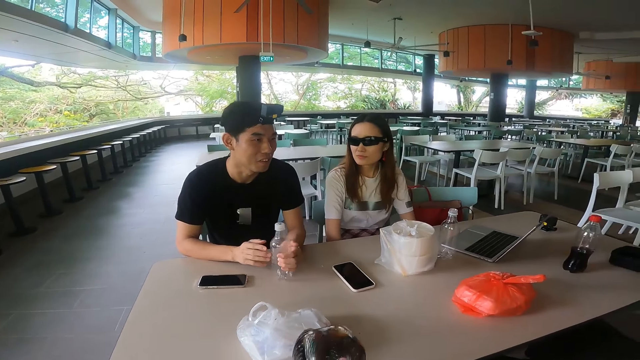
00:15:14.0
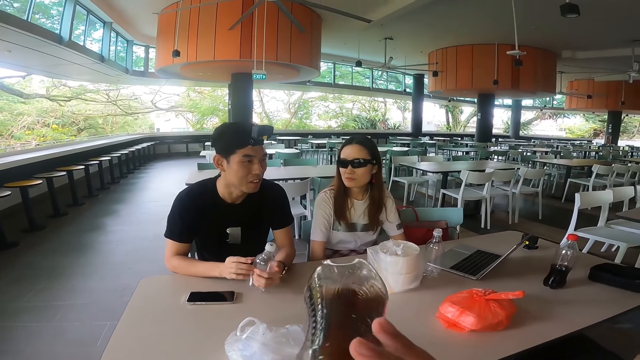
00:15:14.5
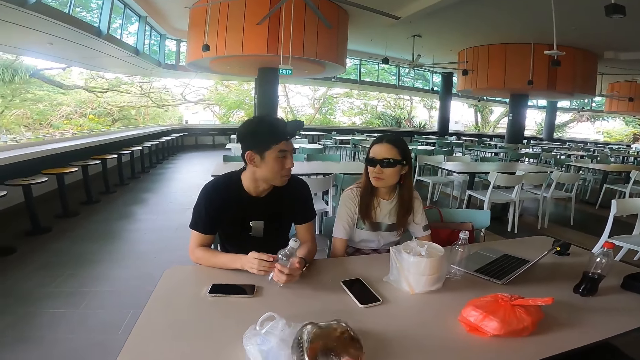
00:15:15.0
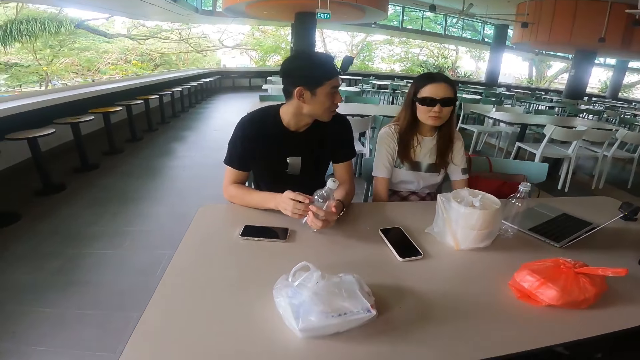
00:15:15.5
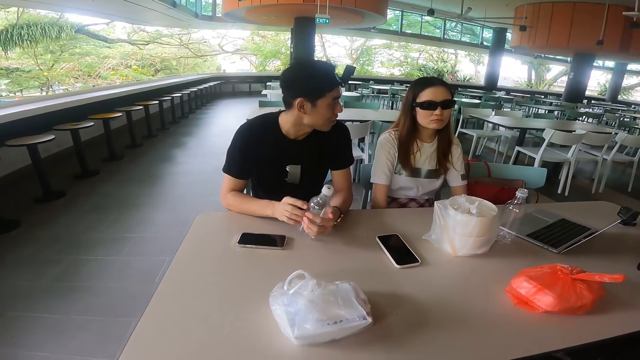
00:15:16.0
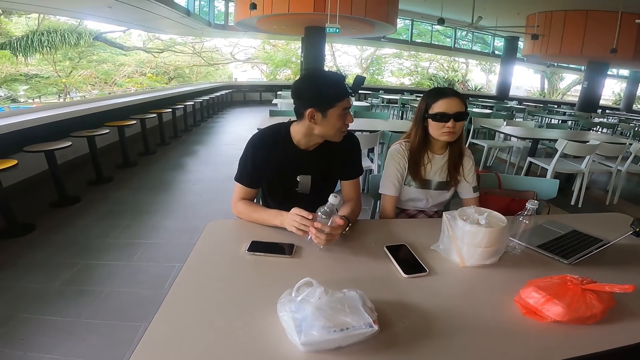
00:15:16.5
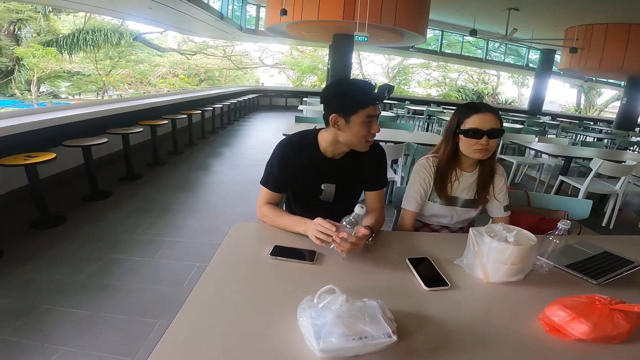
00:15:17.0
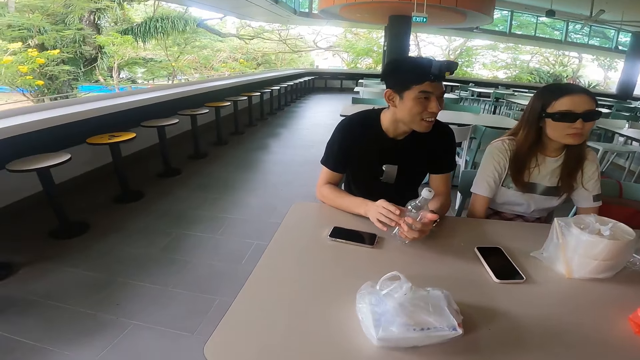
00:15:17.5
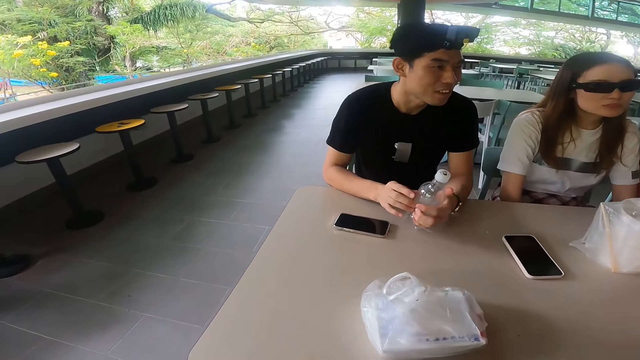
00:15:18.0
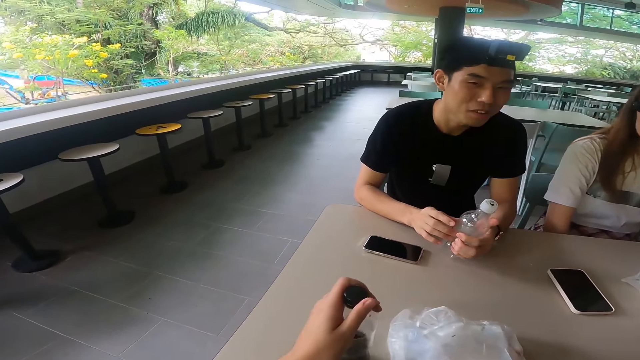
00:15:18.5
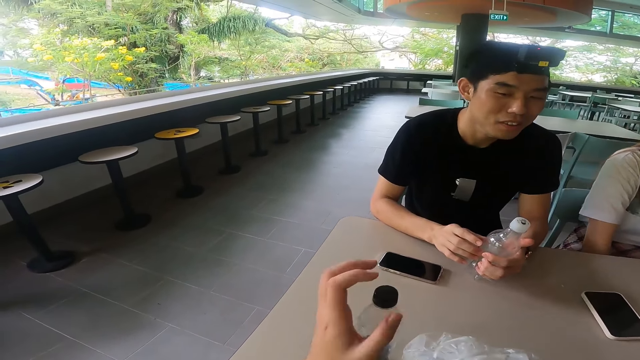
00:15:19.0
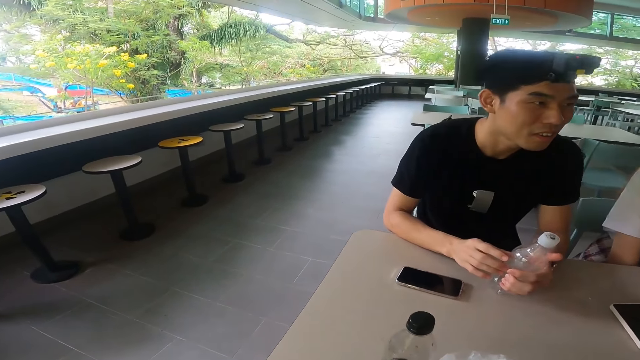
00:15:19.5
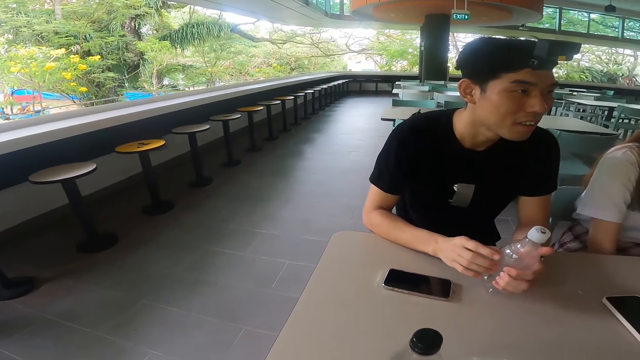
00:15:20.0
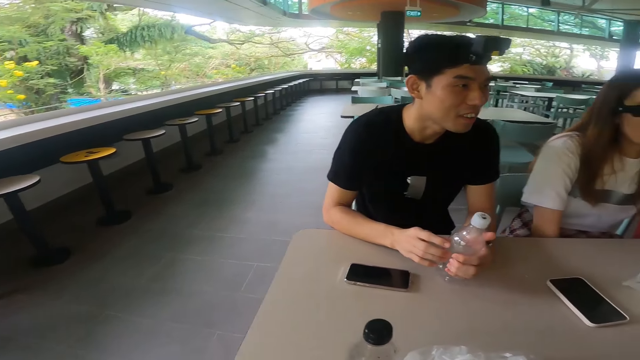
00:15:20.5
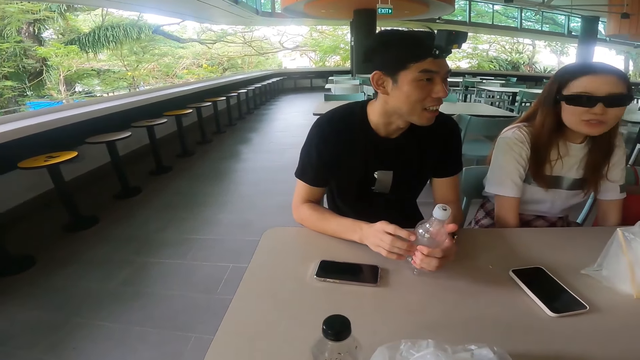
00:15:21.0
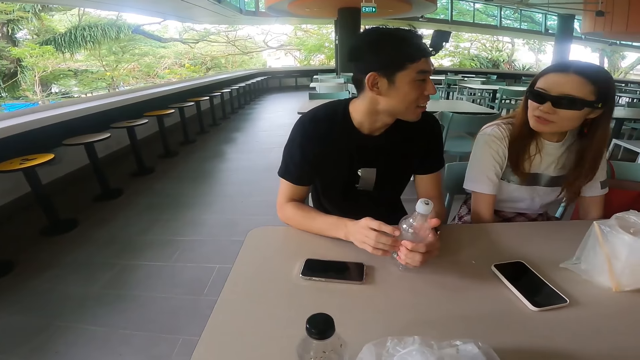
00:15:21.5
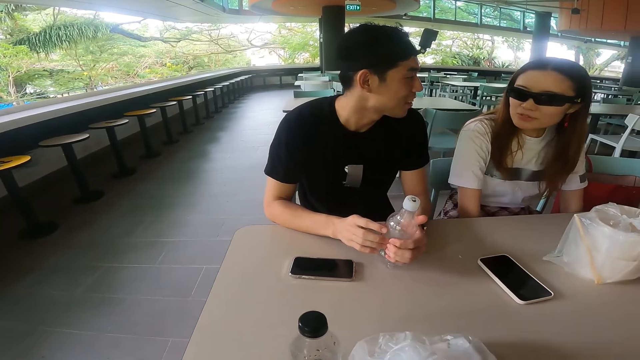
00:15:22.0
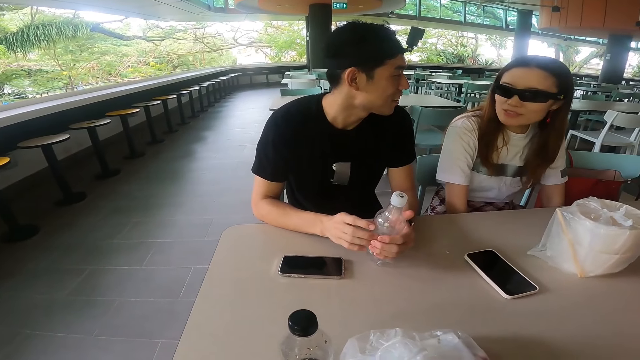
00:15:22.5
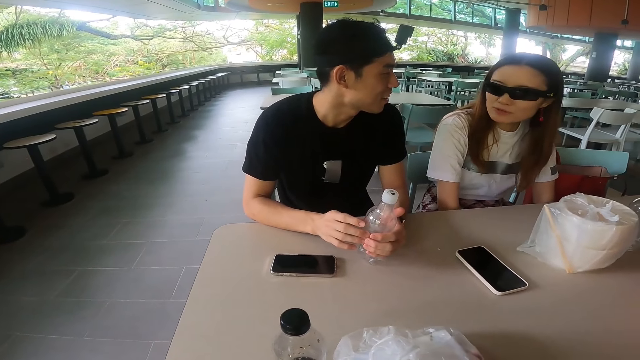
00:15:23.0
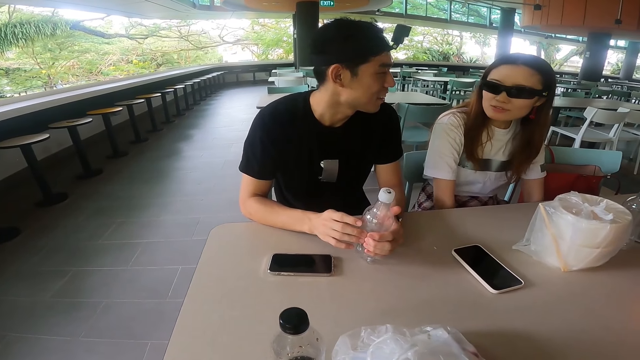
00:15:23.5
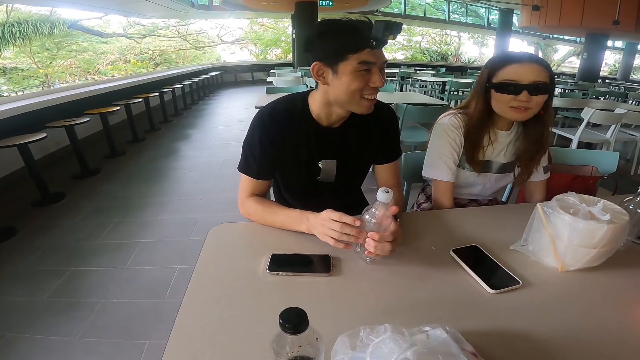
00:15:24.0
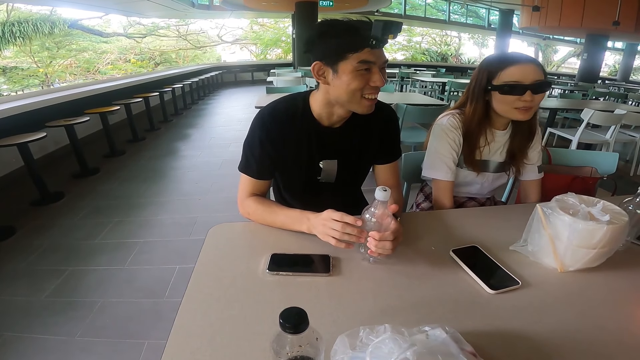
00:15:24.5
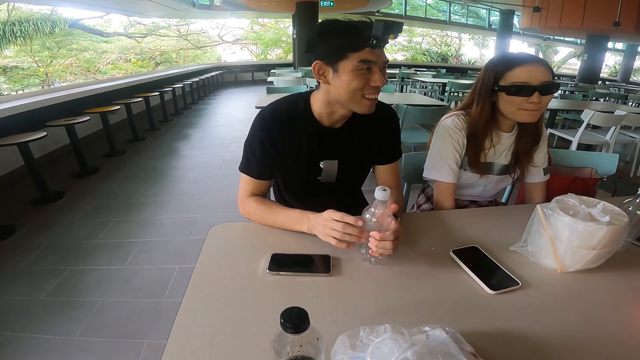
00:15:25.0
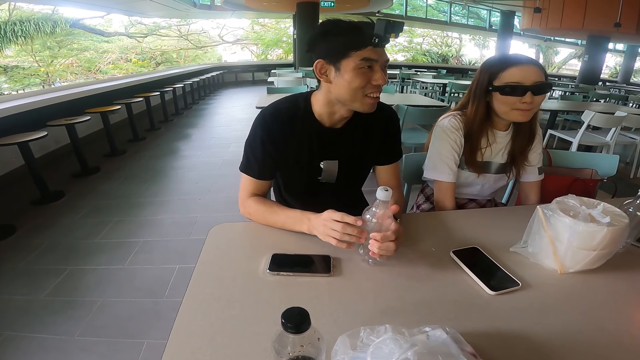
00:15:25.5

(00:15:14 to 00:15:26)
The camera wearer drinks the soda. They put the soda bottle on the table.

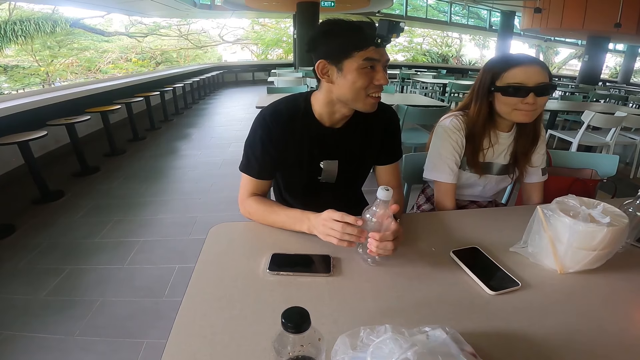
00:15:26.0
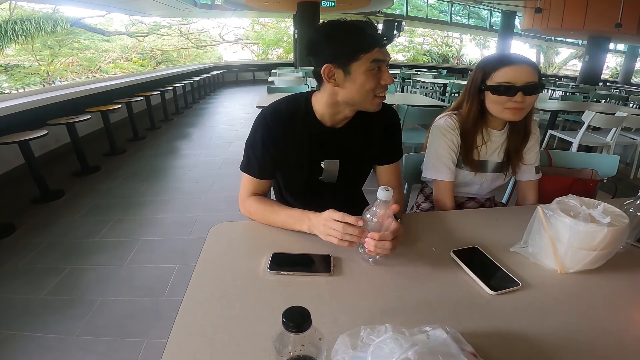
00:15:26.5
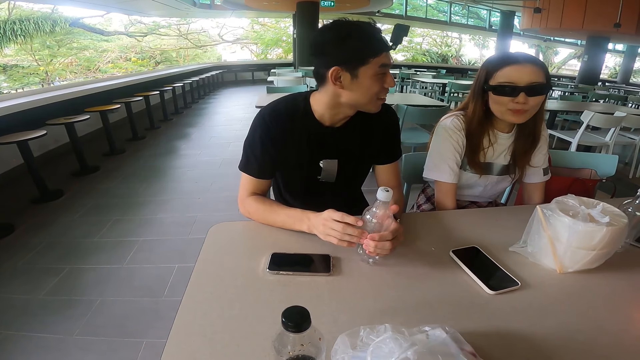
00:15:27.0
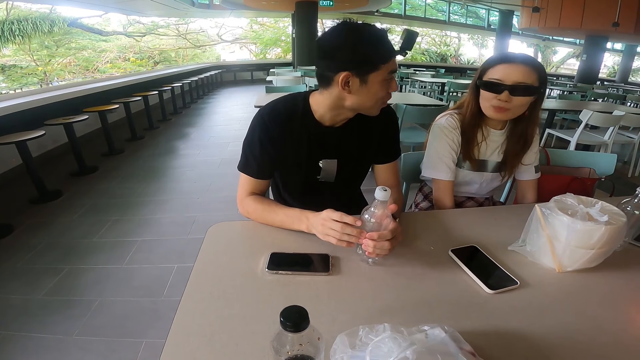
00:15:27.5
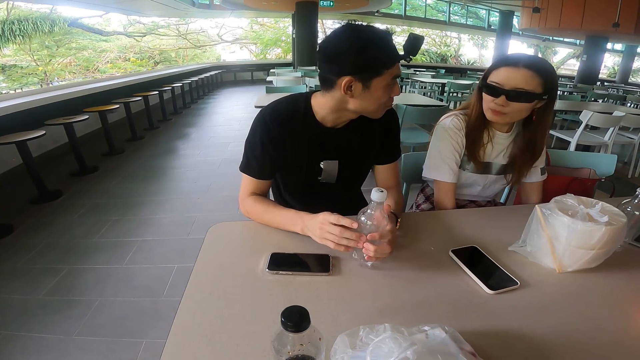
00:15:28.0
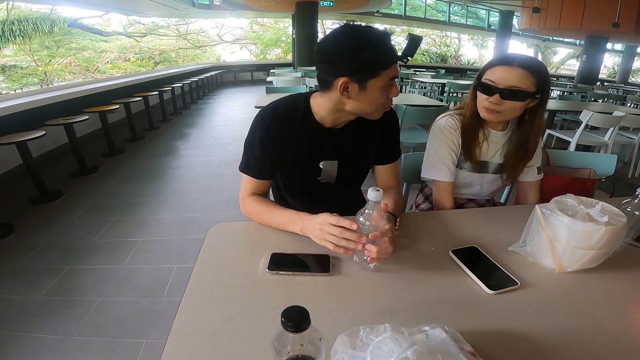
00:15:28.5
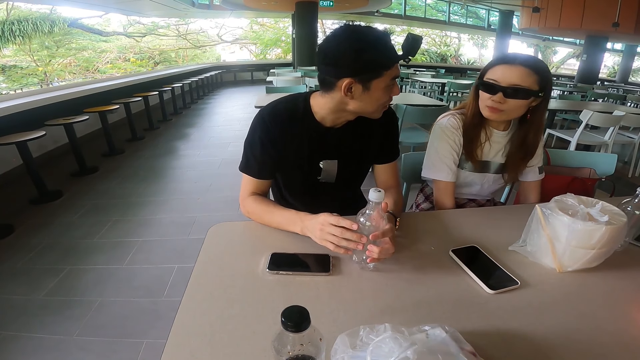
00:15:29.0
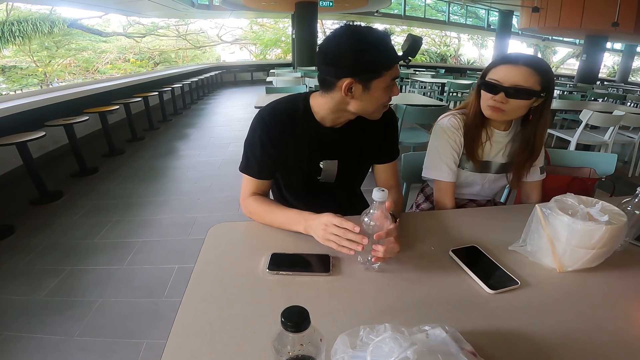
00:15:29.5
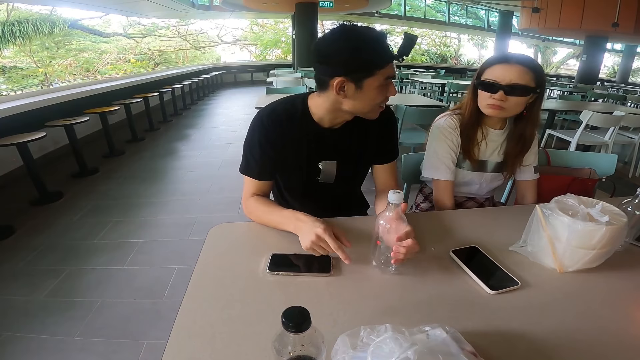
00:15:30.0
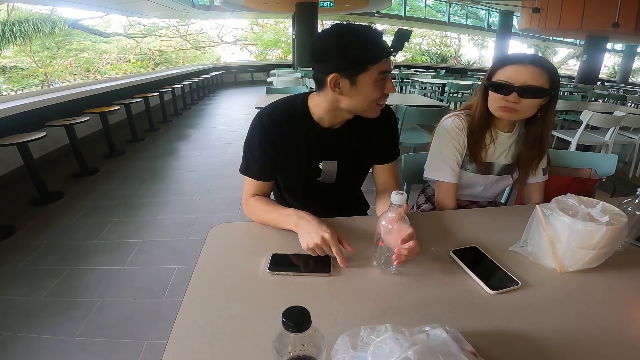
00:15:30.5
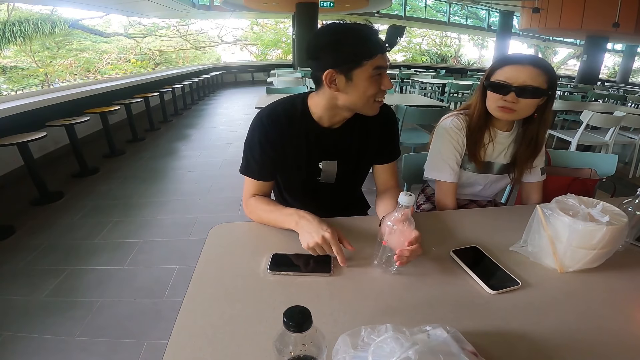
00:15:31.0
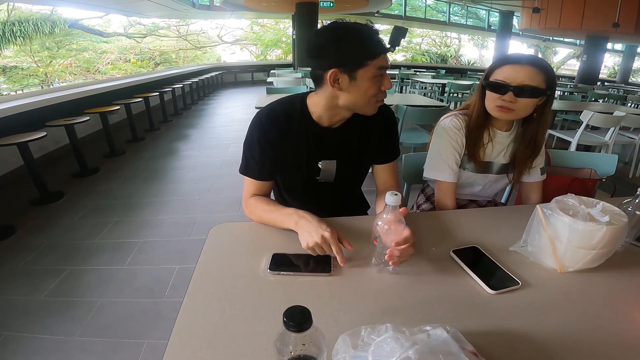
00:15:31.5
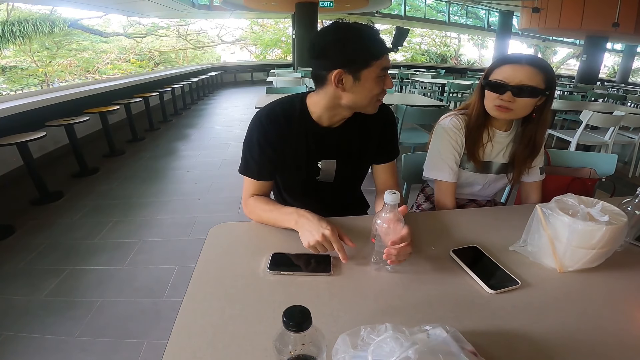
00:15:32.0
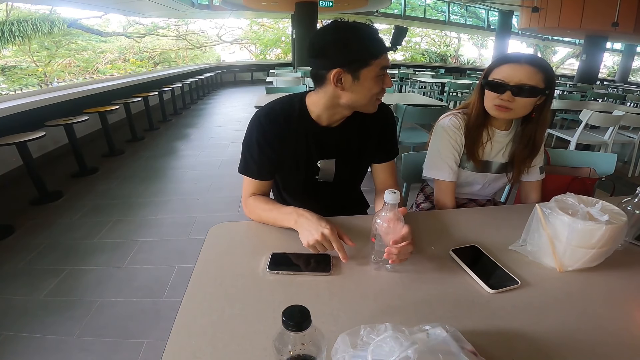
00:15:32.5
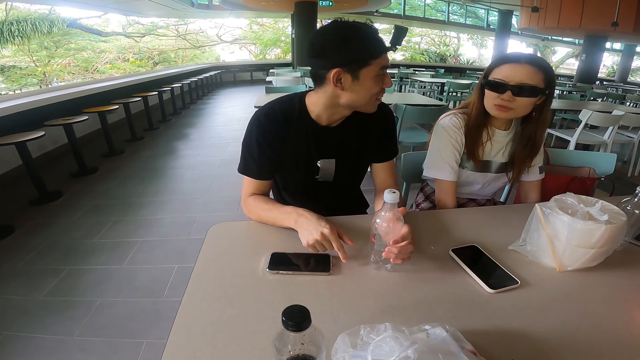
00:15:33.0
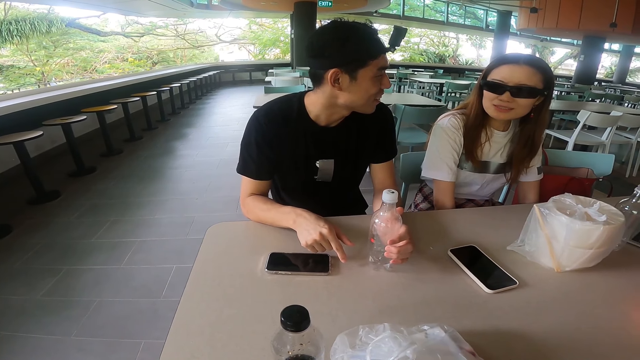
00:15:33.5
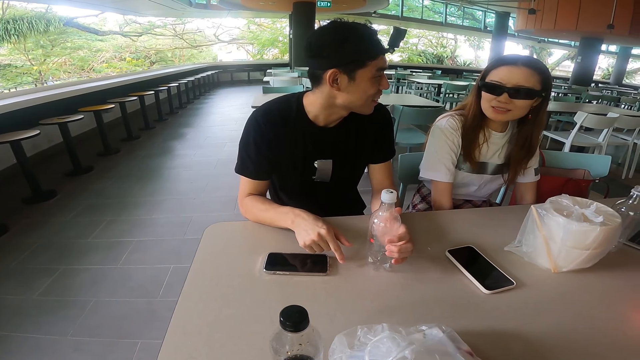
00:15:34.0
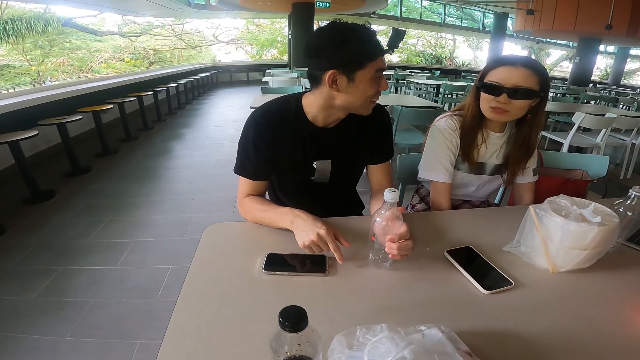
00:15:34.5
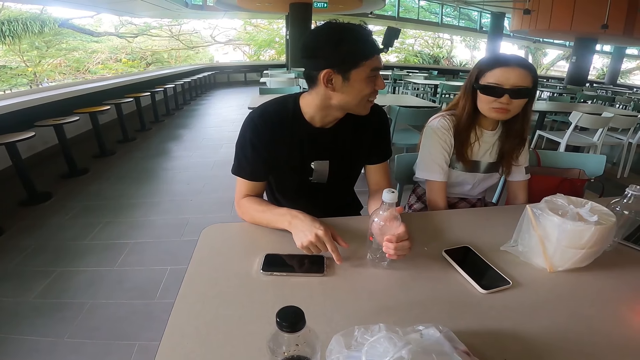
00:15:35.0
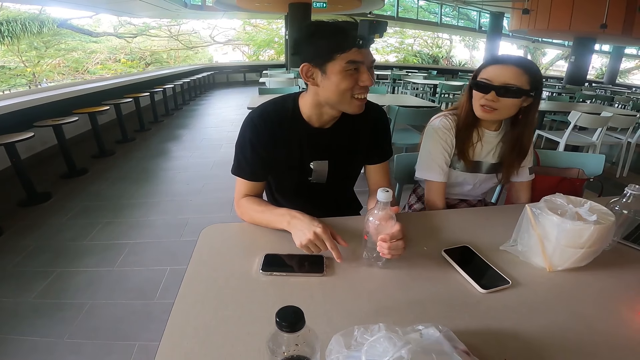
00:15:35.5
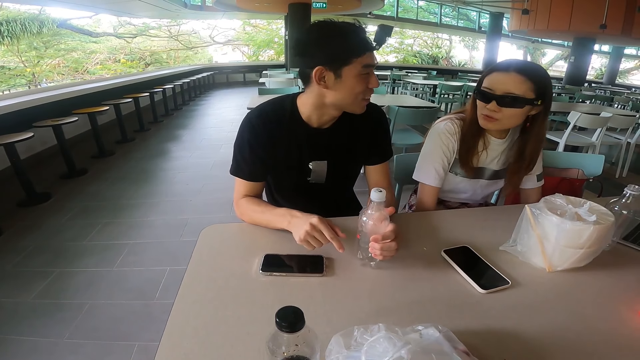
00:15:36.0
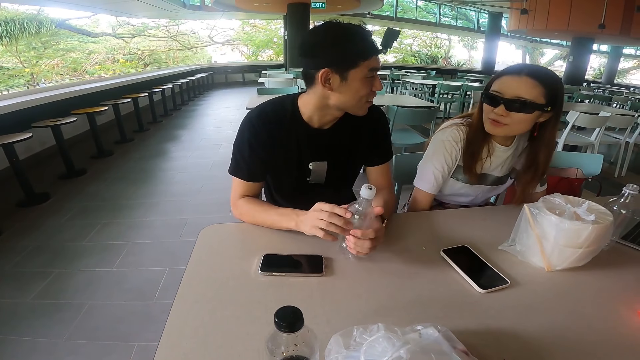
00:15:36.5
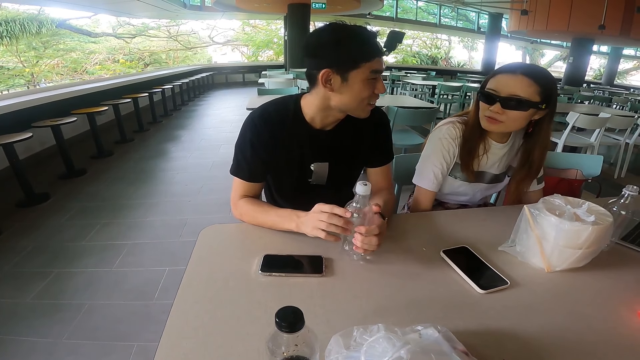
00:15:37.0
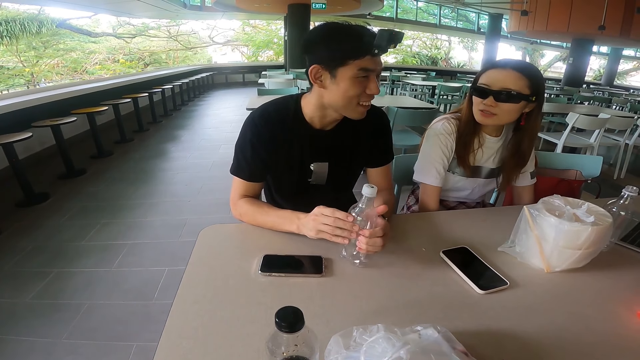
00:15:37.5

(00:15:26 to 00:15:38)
A man points on the table with a finger. The man adjusts a bottle.
